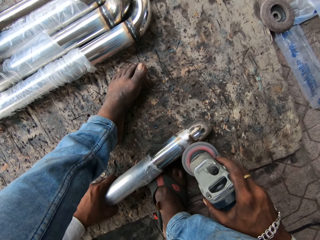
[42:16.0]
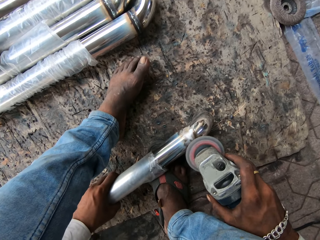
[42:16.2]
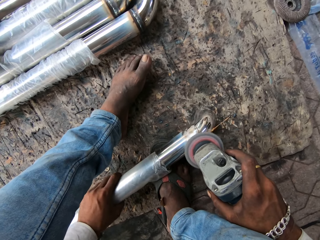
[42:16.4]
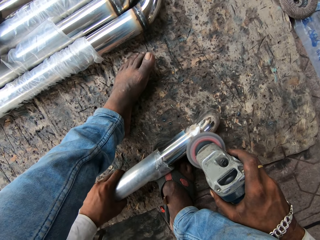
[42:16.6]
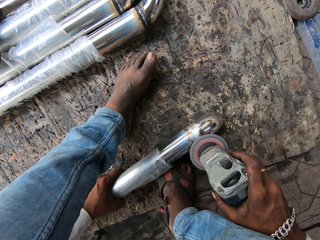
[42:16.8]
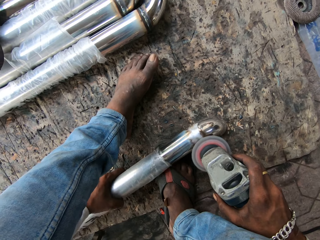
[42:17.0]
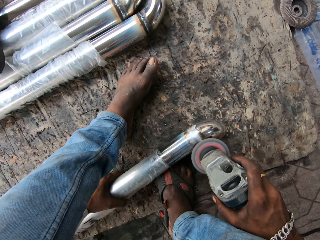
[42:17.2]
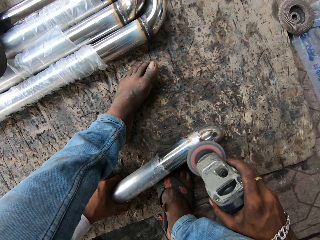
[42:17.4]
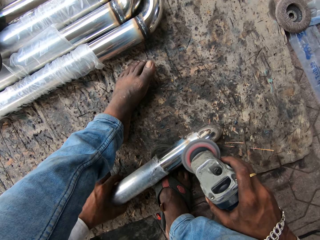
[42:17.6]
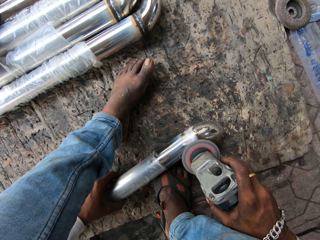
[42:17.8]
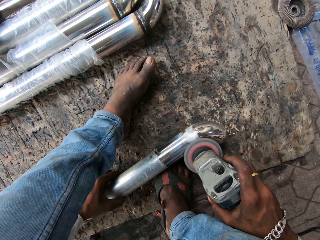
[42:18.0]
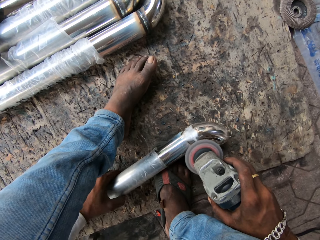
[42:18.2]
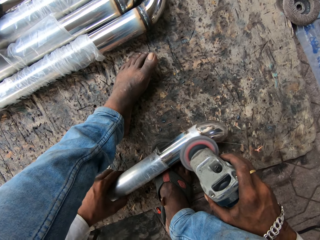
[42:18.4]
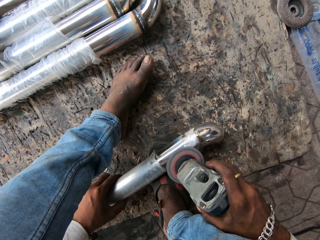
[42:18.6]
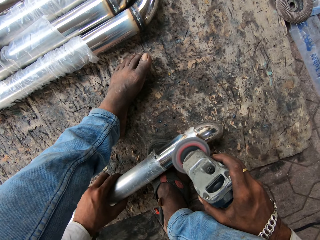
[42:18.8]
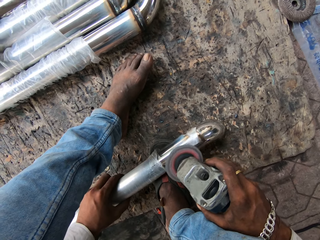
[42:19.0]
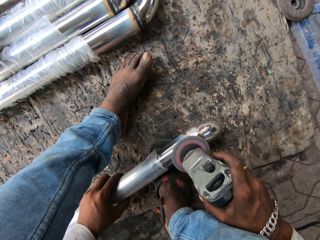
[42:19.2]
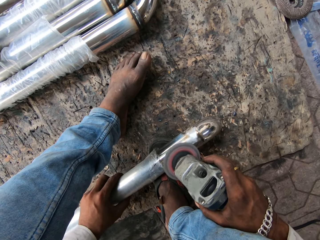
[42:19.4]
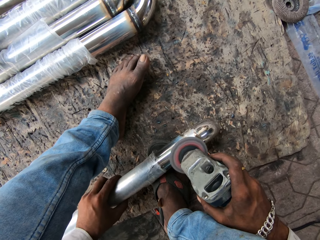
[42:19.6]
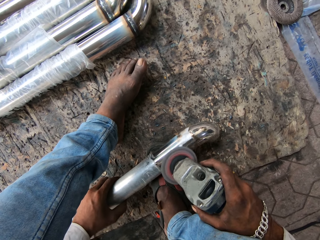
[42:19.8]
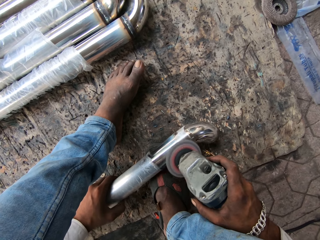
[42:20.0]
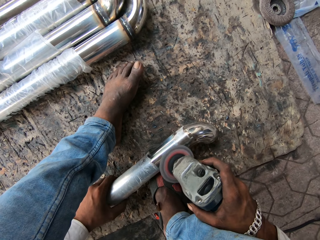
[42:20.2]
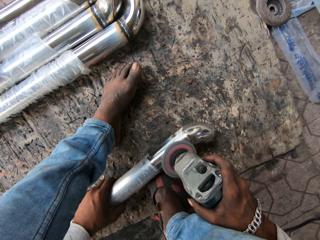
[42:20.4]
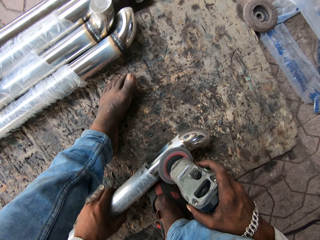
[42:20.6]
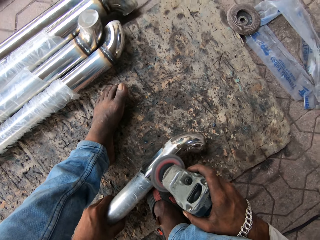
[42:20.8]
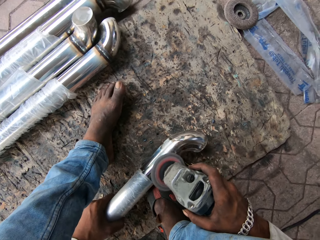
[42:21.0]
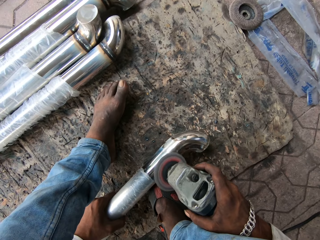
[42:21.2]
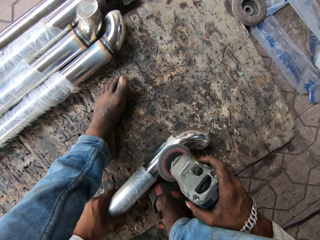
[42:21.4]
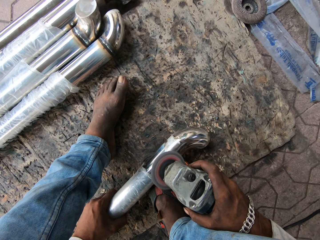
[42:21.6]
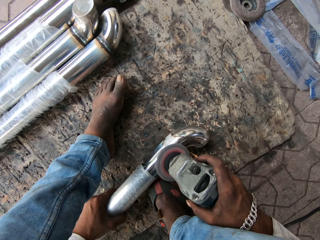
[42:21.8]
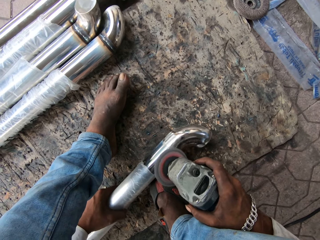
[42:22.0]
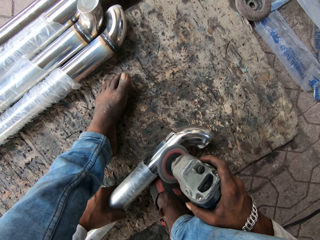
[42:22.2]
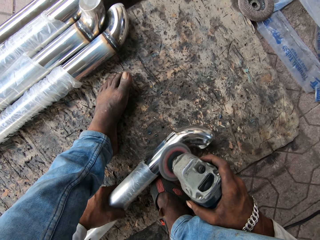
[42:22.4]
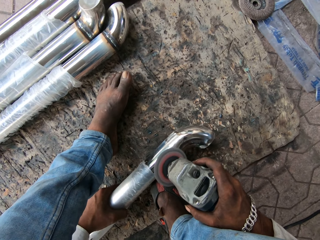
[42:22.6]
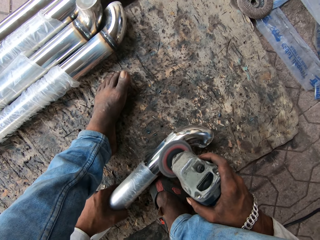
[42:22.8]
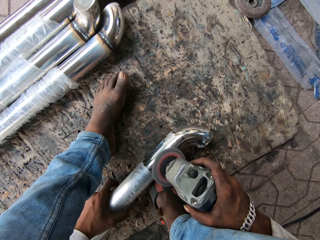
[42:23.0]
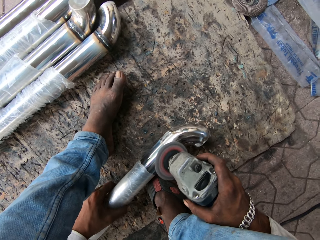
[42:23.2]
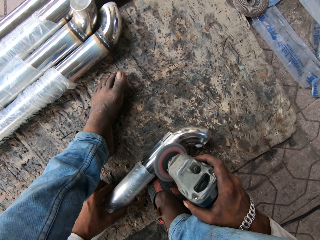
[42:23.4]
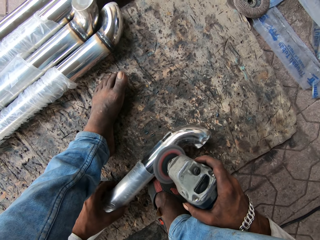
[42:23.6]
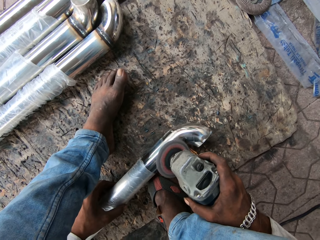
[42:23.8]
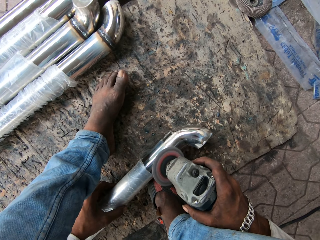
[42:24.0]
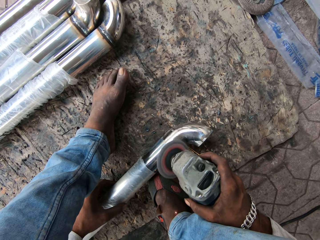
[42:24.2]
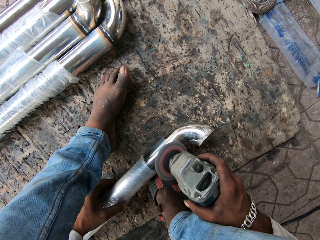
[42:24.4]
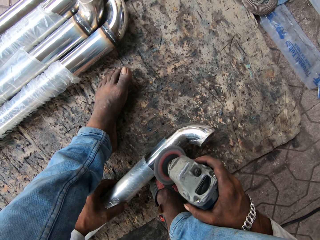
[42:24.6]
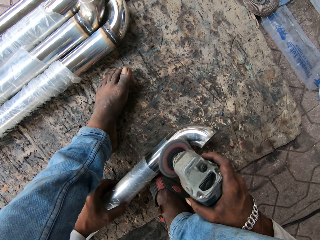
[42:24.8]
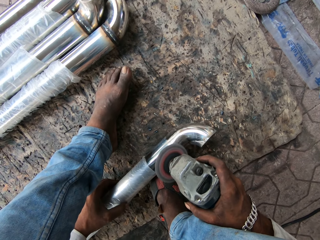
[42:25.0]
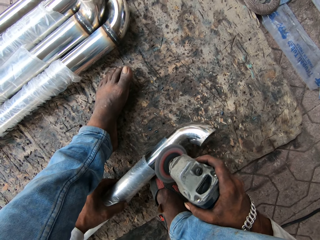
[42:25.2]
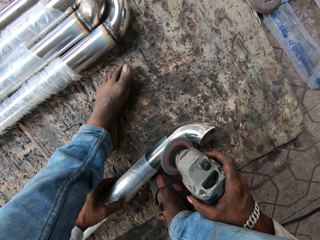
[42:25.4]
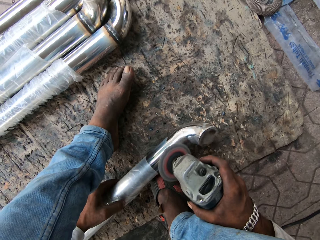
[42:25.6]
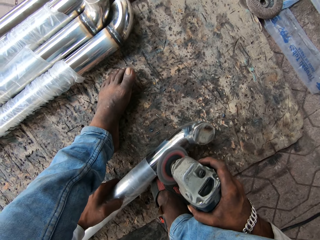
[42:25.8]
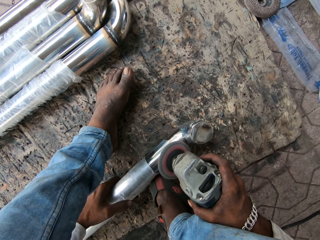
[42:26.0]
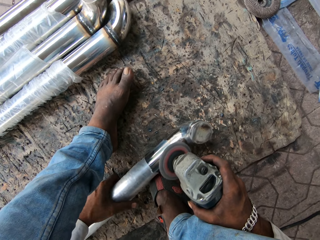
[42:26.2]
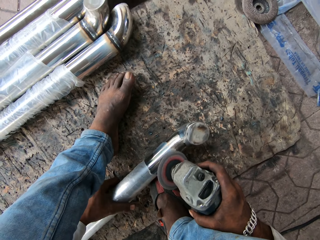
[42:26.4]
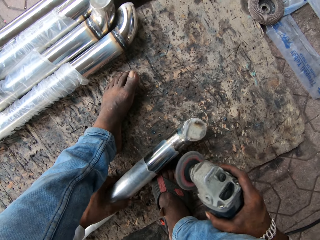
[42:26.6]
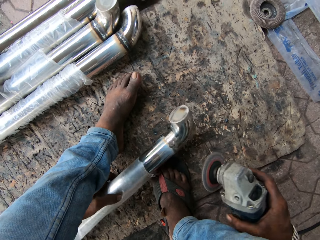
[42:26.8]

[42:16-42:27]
The camera wearer smoothens the metal with the grinder.

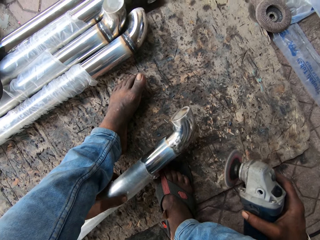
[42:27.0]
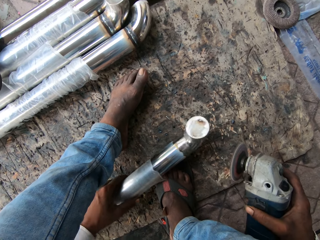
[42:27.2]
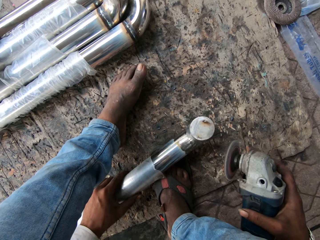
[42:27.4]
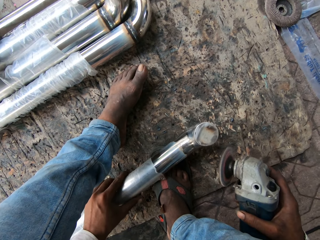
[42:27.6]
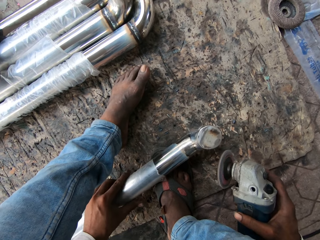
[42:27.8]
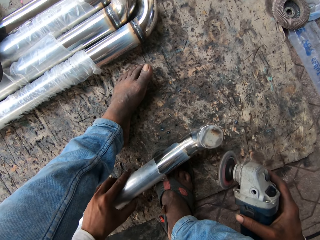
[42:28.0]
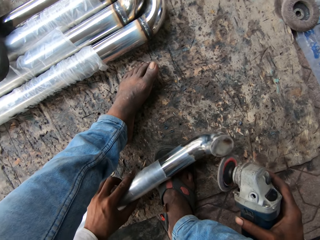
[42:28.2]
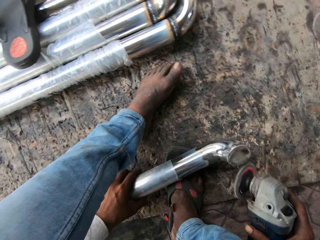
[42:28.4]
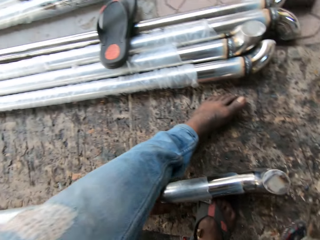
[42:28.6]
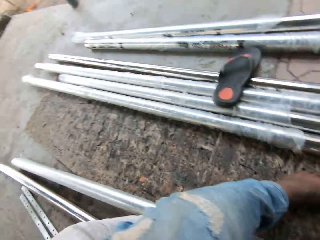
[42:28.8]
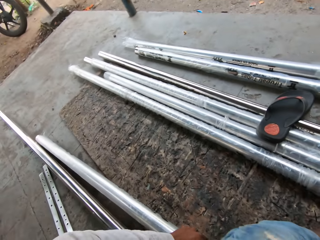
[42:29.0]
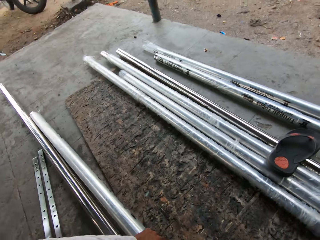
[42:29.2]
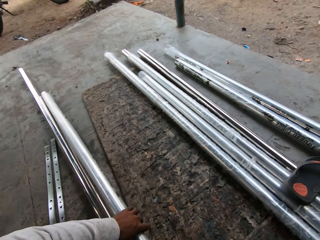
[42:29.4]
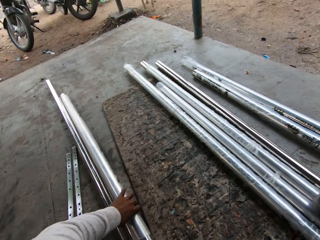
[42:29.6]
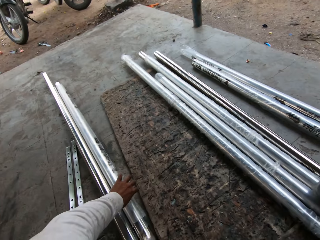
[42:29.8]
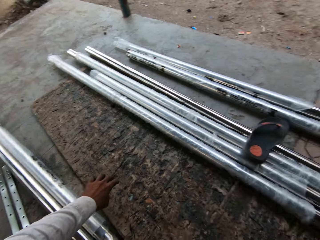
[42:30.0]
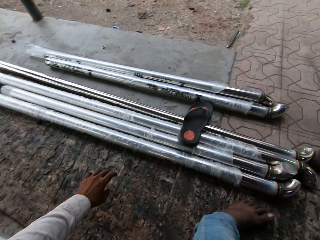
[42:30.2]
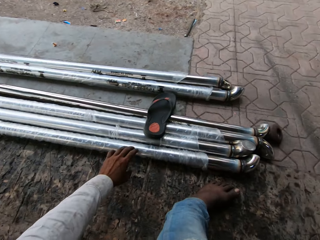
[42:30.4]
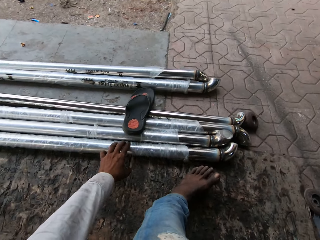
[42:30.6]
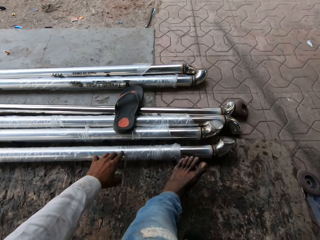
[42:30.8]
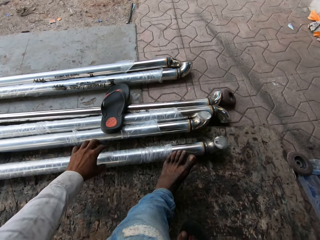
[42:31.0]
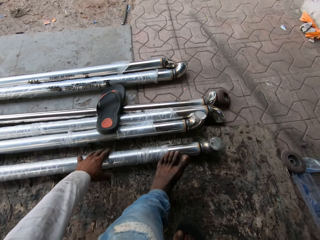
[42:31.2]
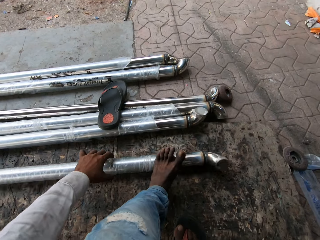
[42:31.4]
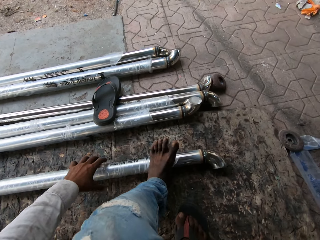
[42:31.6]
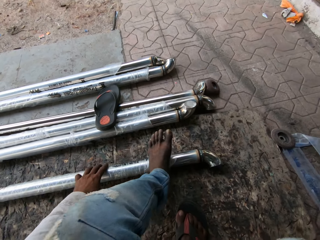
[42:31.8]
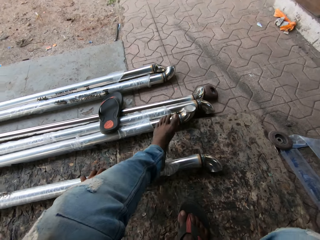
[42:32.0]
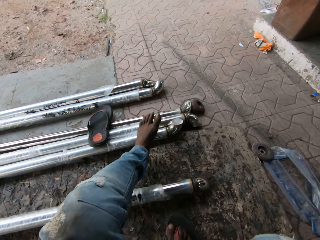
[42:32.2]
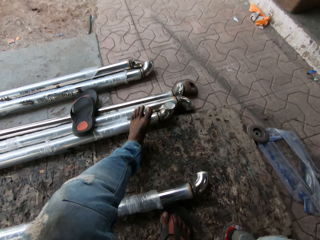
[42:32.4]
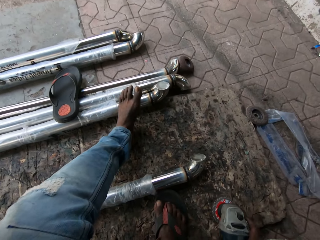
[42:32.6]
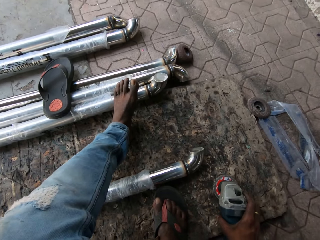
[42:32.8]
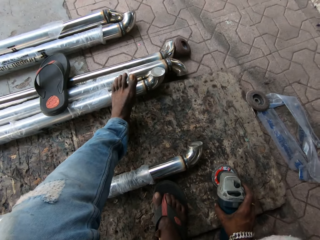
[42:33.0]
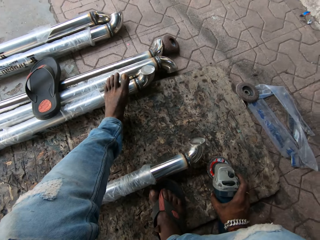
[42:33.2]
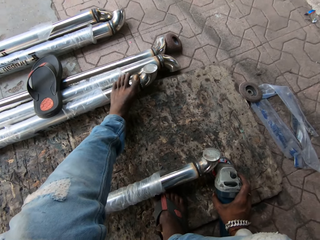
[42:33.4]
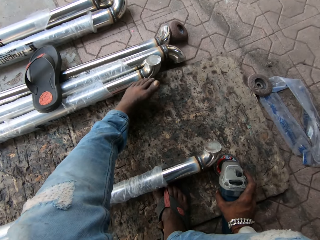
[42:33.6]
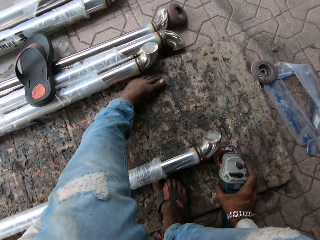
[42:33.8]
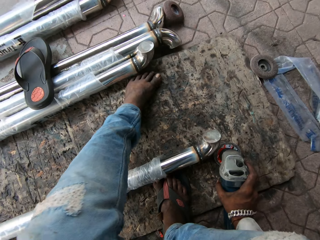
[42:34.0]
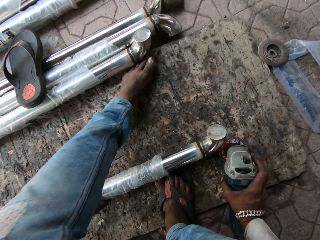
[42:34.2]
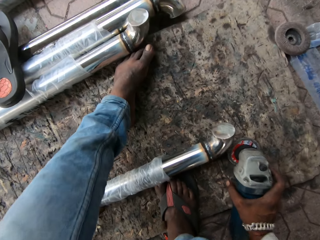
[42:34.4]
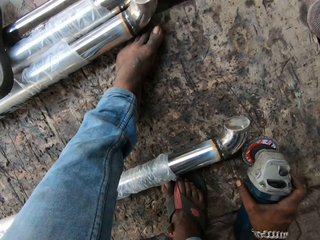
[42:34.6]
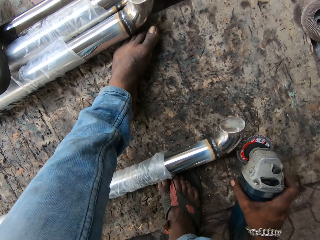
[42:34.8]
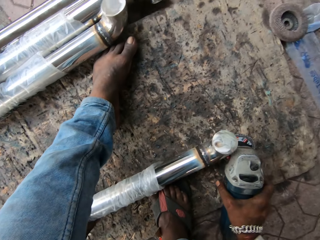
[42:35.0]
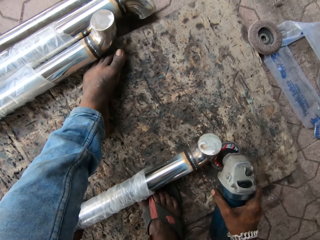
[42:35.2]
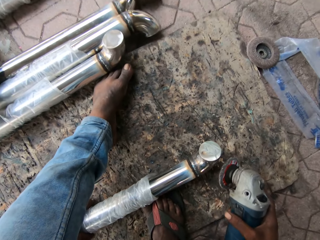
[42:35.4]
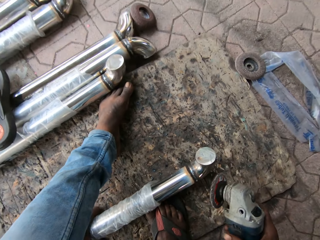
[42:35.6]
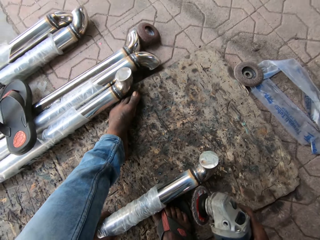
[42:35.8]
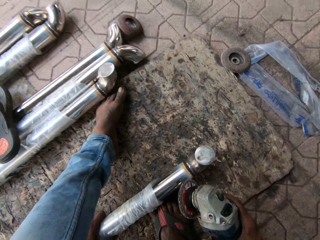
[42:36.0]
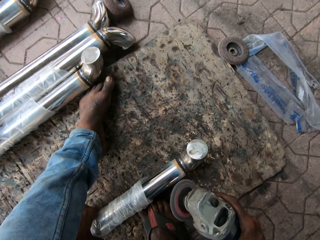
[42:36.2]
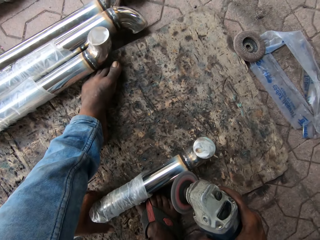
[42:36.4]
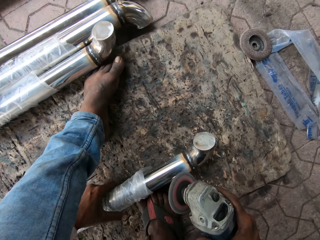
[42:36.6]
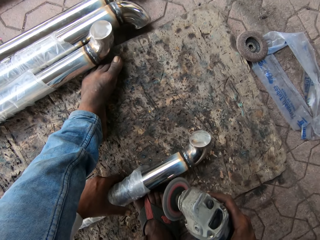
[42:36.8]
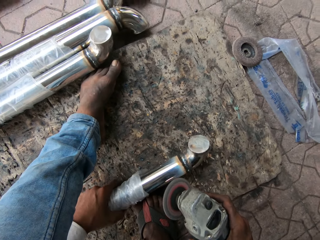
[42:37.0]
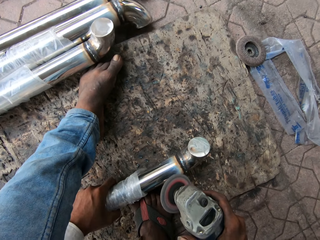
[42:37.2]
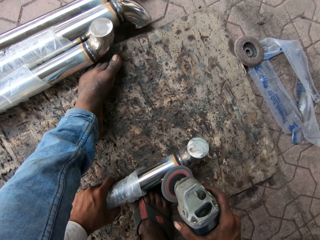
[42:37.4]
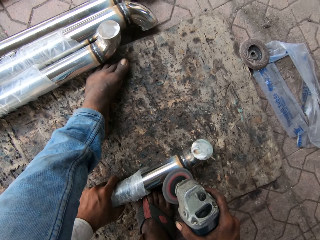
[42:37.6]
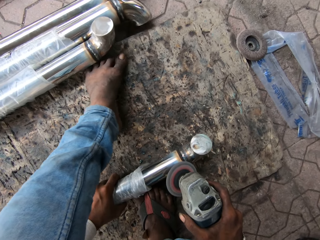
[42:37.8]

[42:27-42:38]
The camera wearer pushes the metal rod. They put the metal on the side. They pick up the metal rod. They move the metal closer. They hold the metal with the left hand. They grind the metal rod with the grinder.
